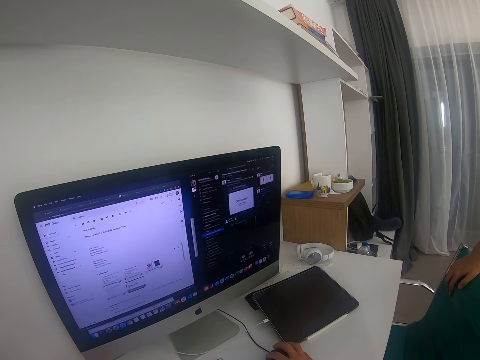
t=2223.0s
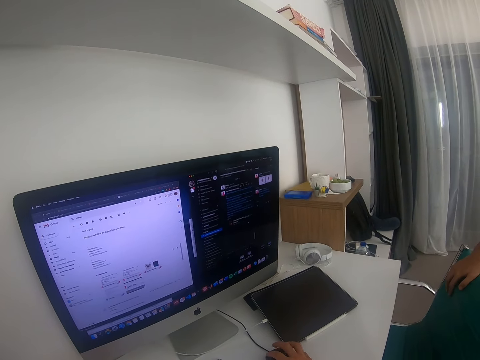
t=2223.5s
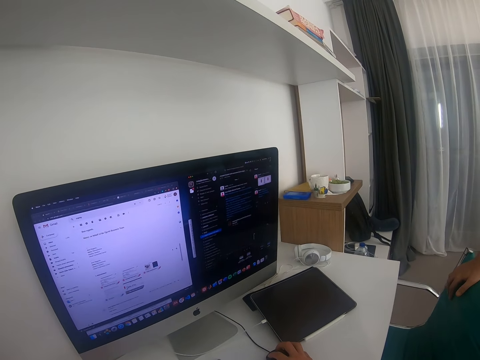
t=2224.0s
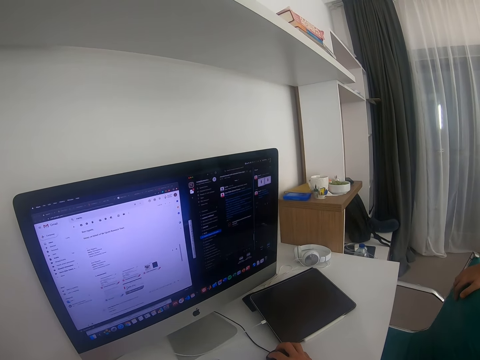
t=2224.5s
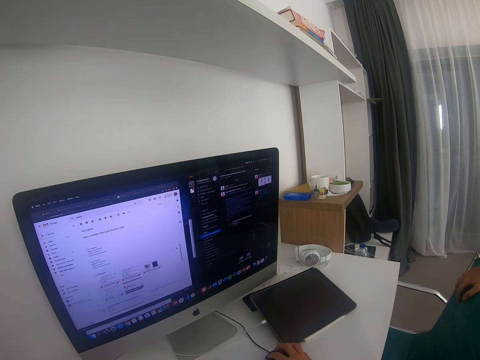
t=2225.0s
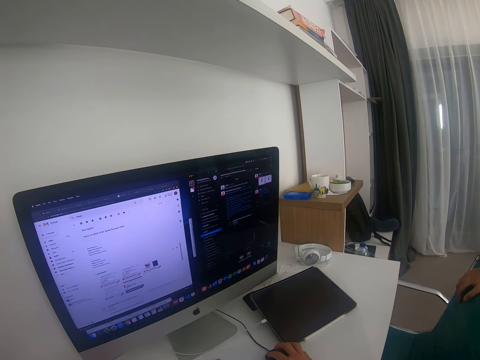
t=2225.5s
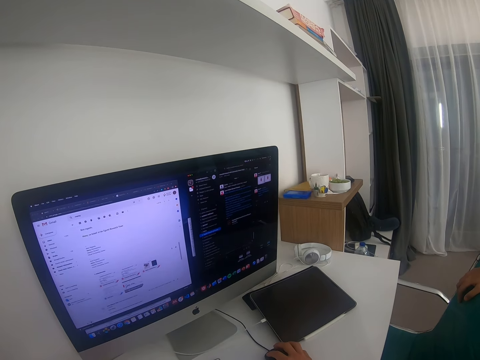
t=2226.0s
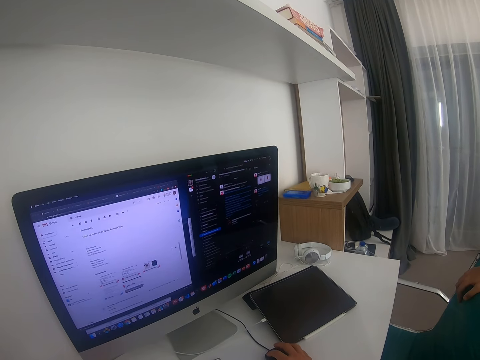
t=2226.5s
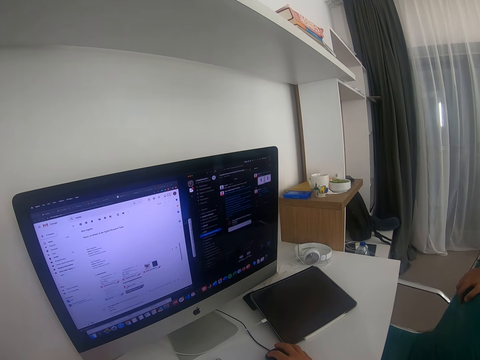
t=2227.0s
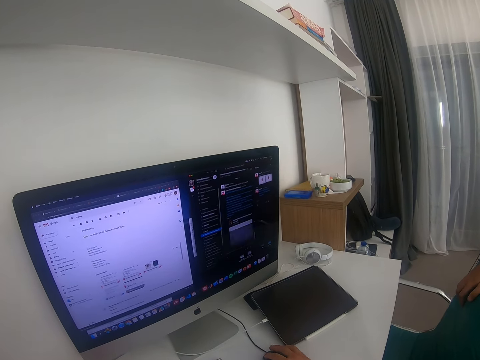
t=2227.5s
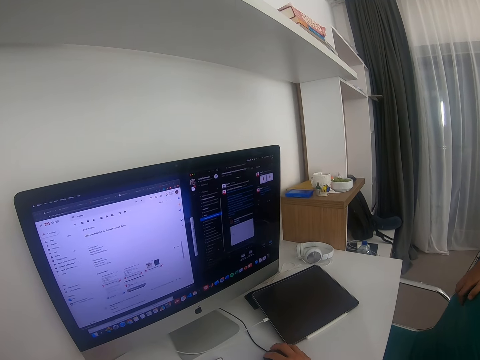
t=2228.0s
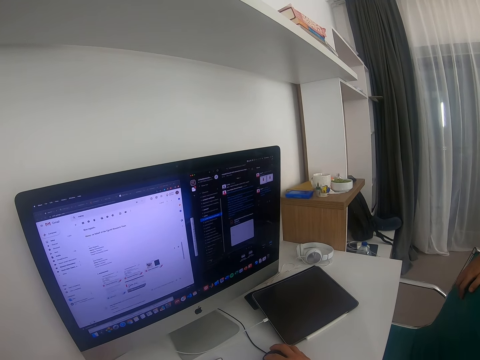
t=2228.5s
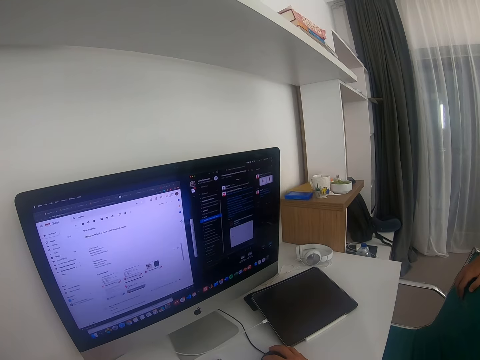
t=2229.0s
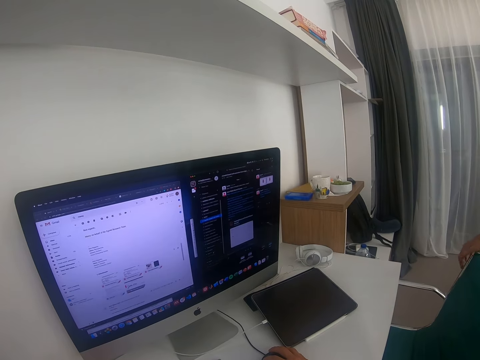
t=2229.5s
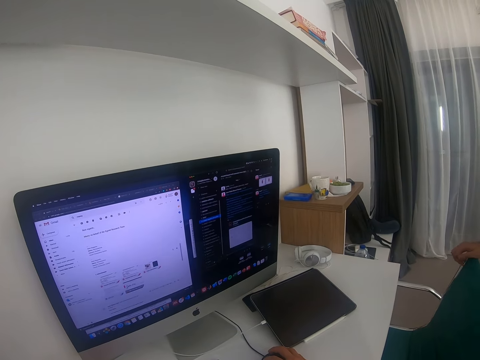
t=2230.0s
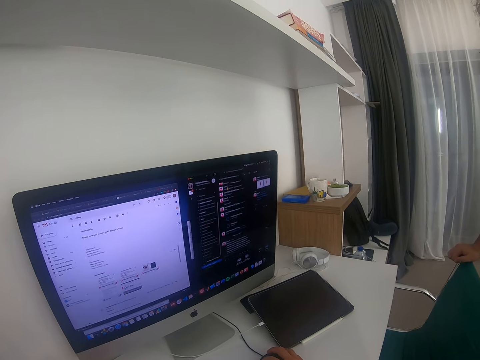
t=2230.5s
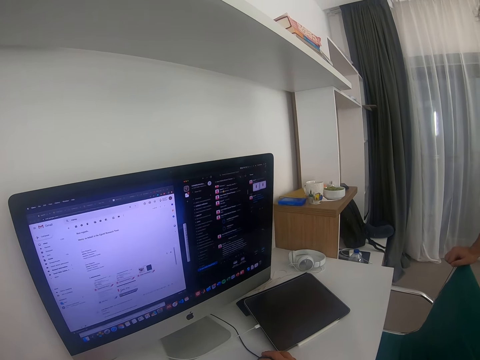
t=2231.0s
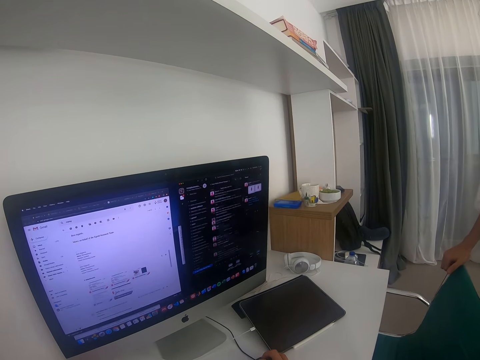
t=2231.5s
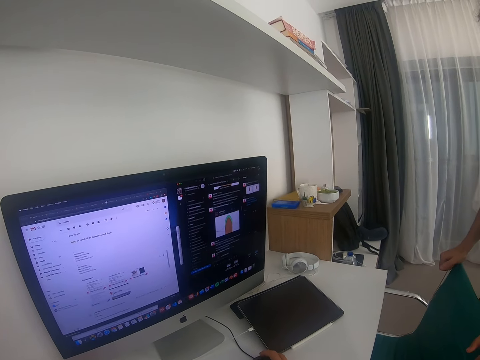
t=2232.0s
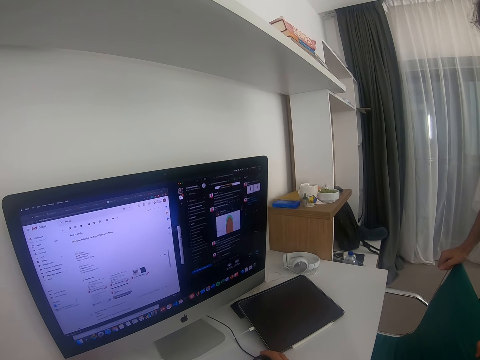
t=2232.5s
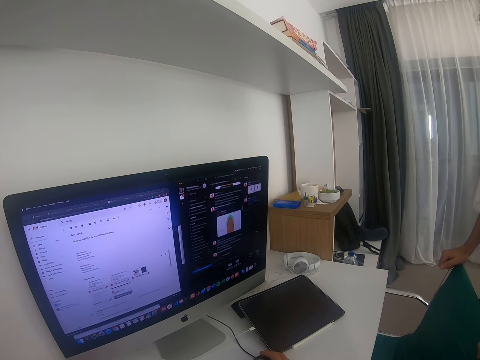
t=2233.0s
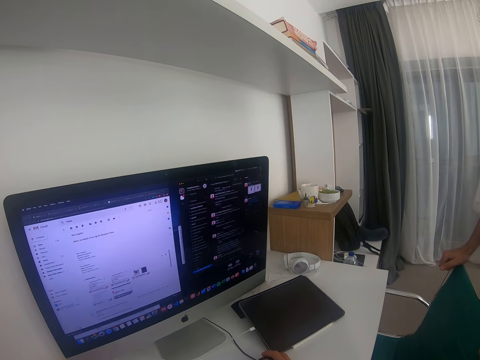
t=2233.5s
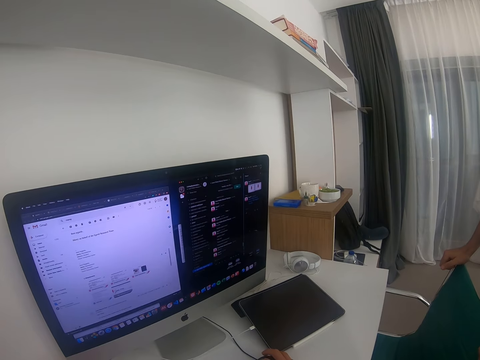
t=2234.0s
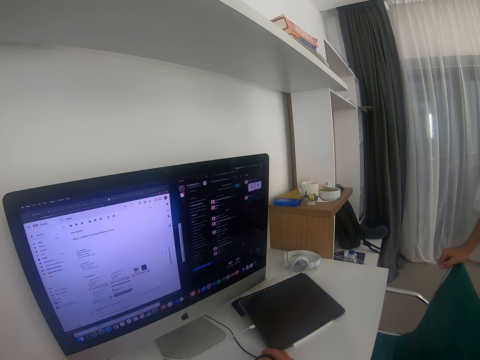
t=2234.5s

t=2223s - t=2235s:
The camera wearer interacts with a man.

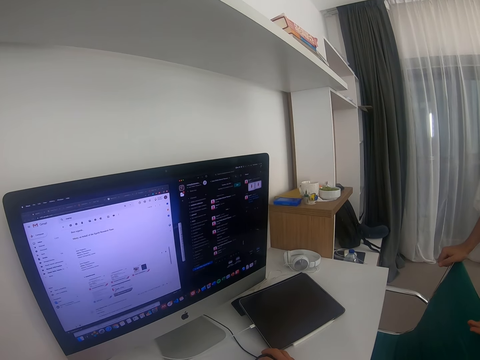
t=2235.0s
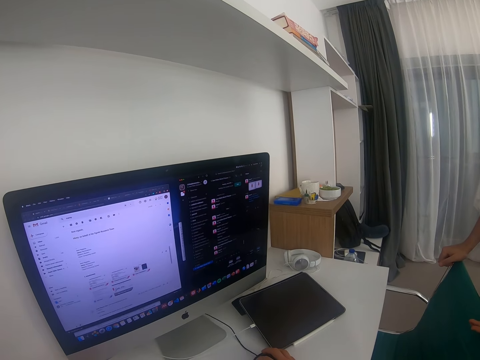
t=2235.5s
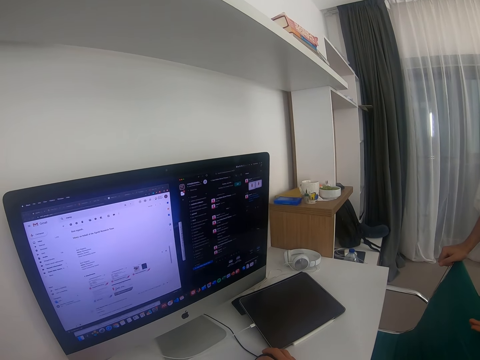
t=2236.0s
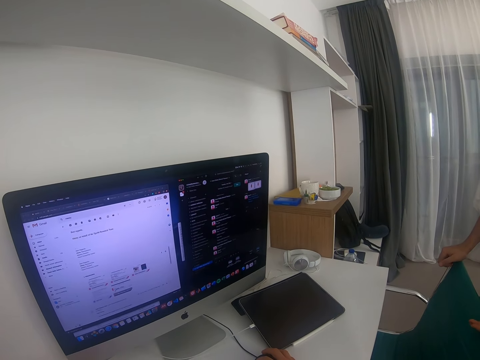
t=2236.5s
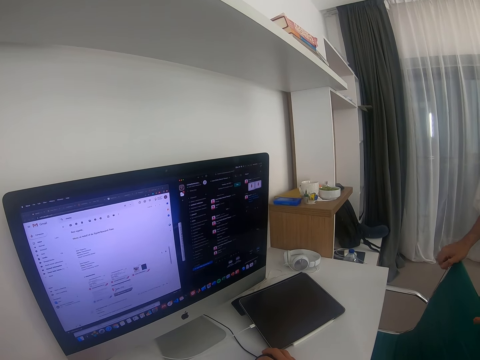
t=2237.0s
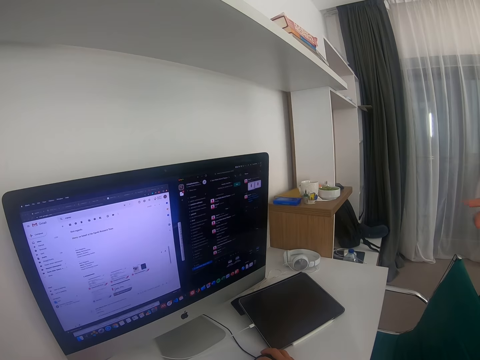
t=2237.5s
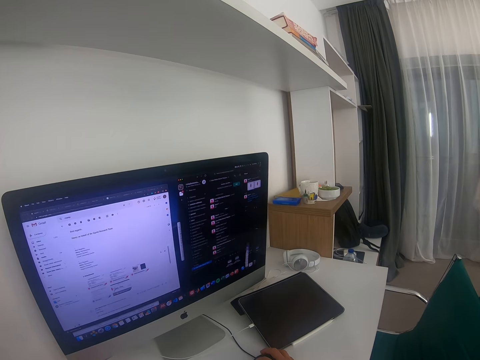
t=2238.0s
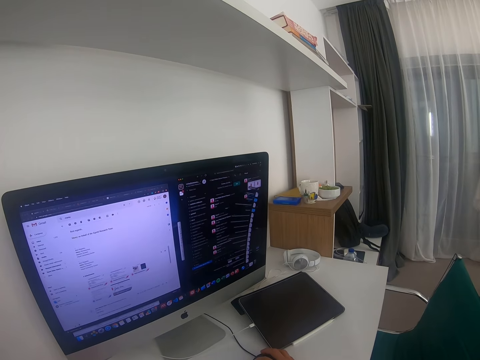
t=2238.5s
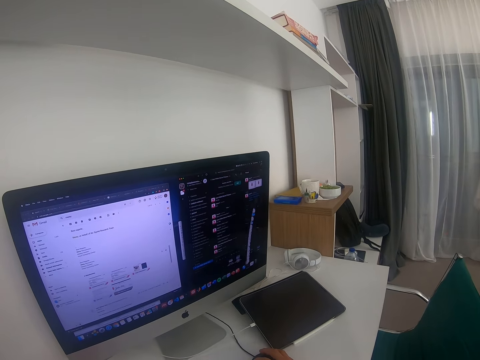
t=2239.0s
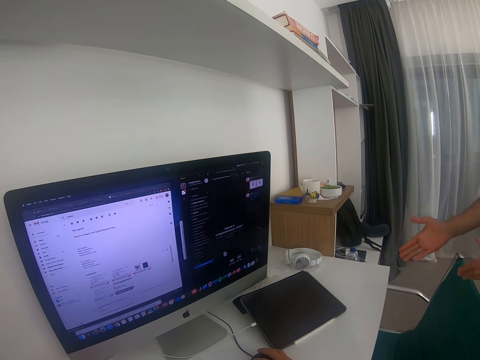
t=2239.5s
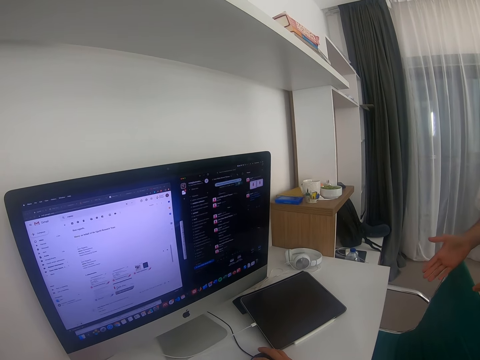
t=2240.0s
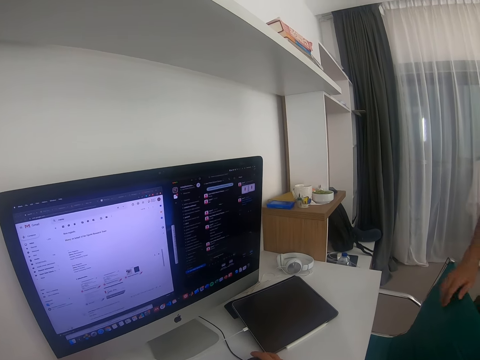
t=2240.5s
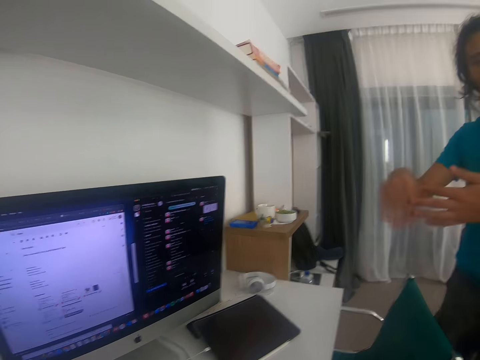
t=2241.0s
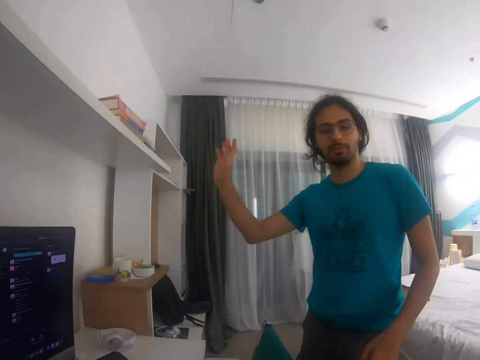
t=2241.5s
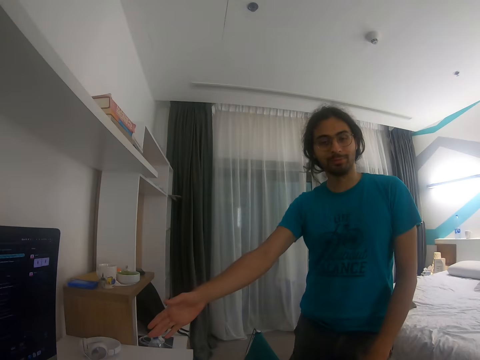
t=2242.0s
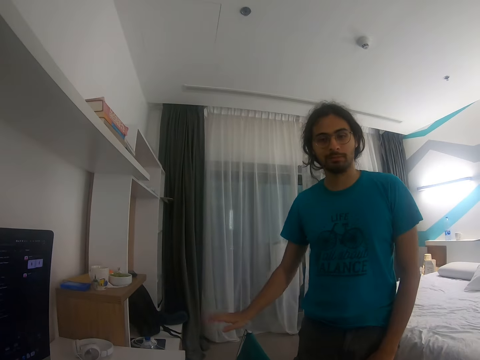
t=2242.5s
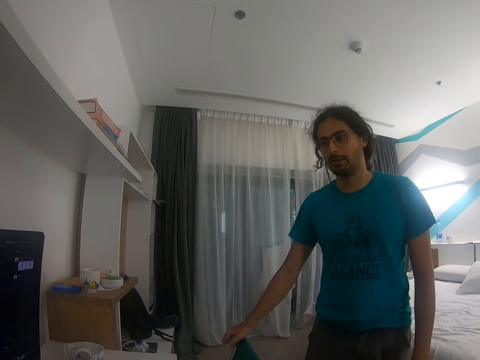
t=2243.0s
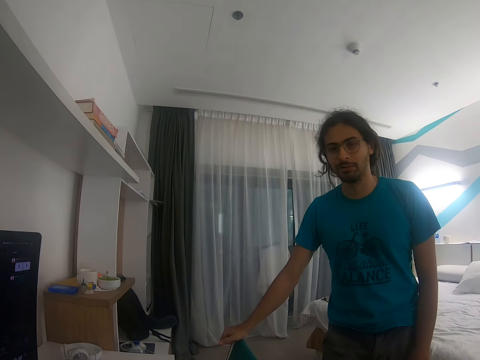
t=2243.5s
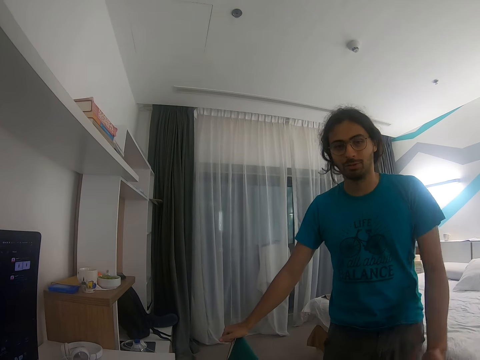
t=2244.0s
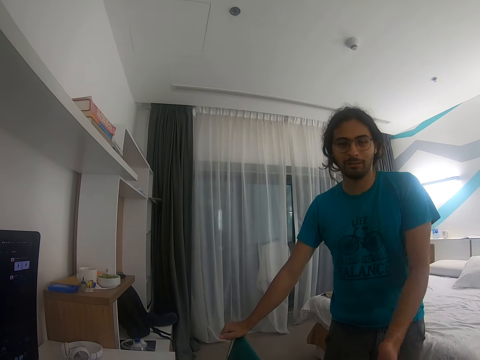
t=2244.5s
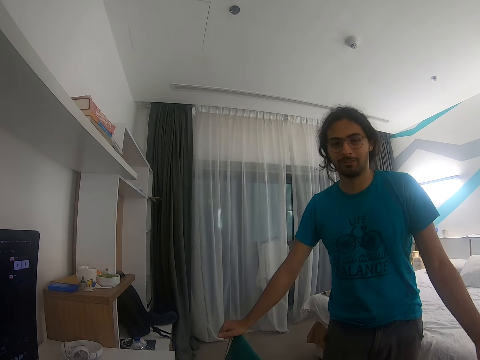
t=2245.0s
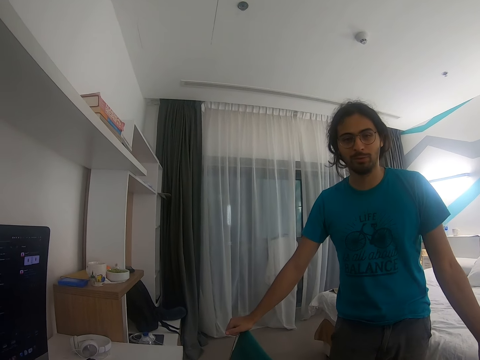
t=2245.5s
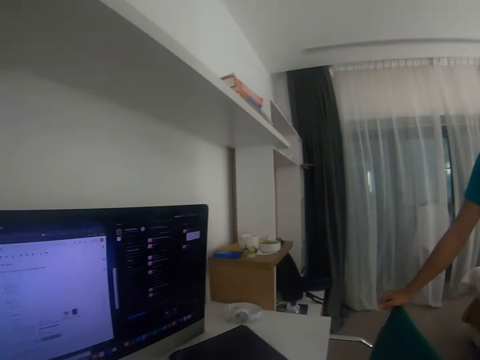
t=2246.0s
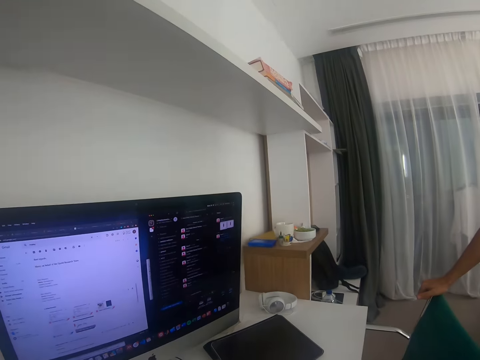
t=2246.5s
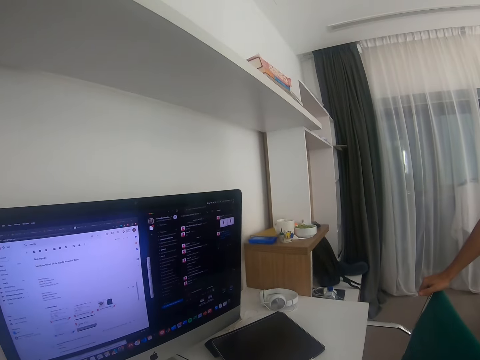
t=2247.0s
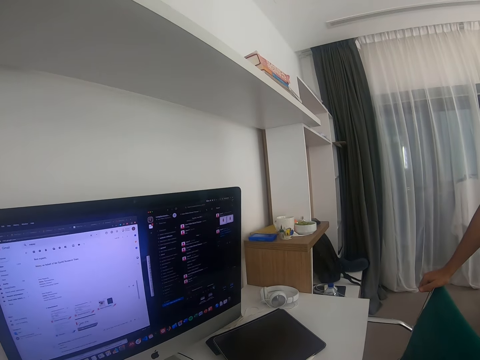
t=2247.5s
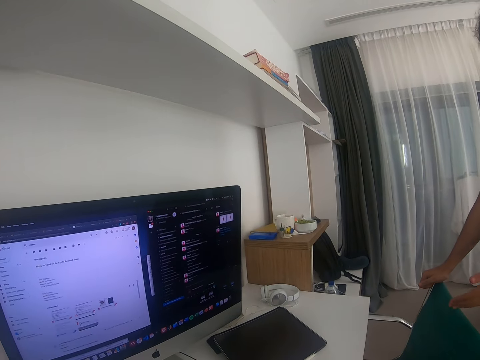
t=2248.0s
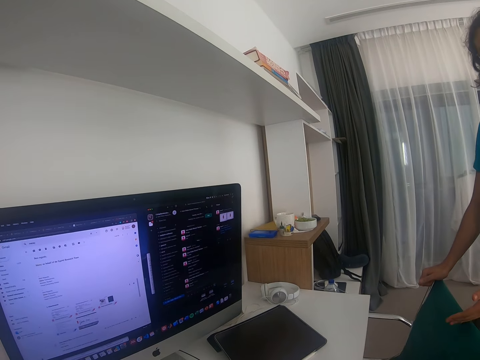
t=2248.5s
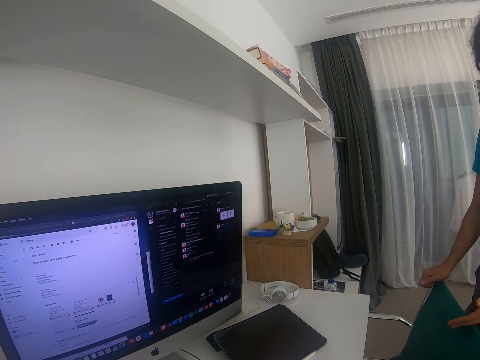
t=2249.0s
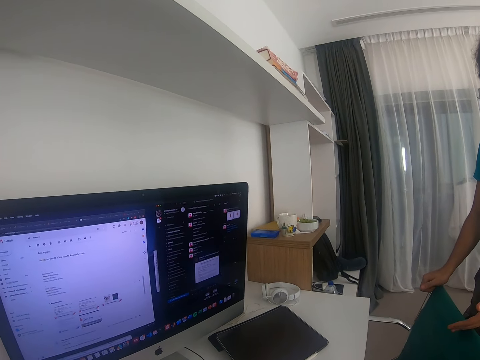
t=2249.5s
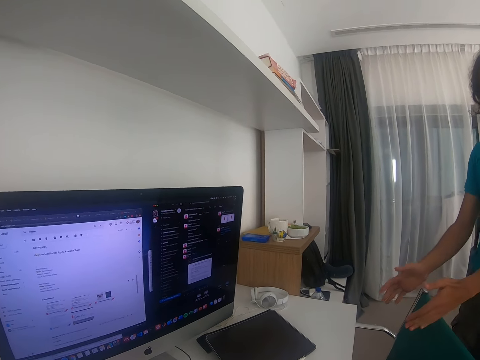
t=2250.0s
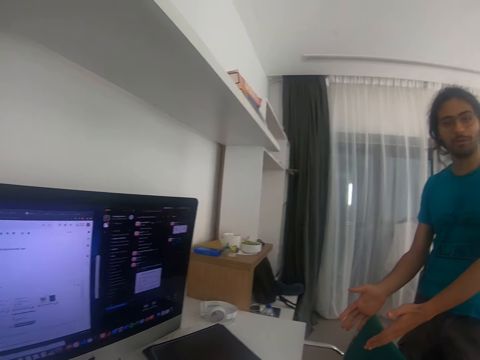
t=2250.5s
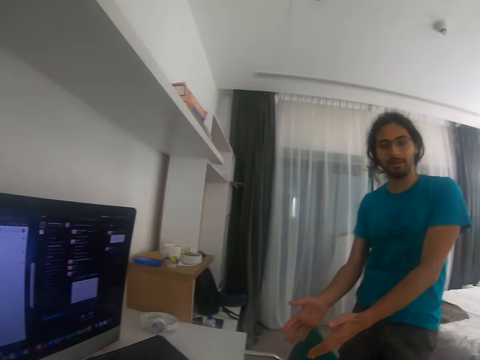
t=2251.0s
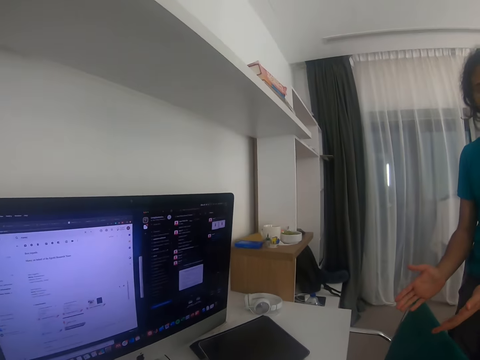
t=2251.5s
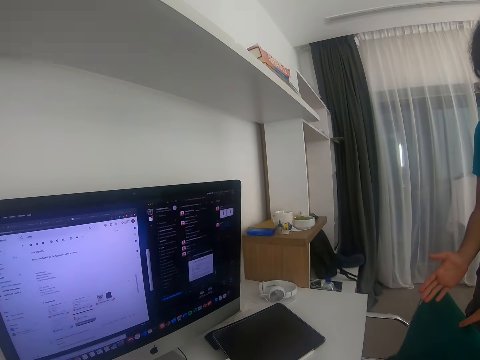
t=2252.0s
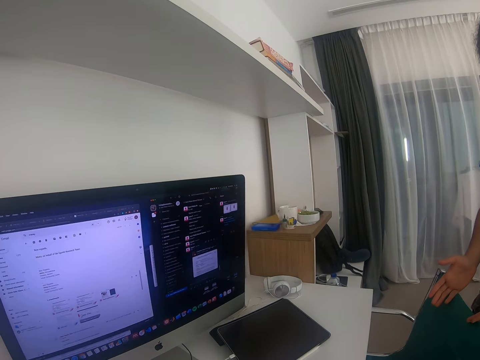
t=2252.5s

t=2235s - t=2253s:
A man looks at a screen of a computer. The man converses with the camera wearer. The camera wearer looks at the screen of the computer. The man interacts with the camera wearer.
